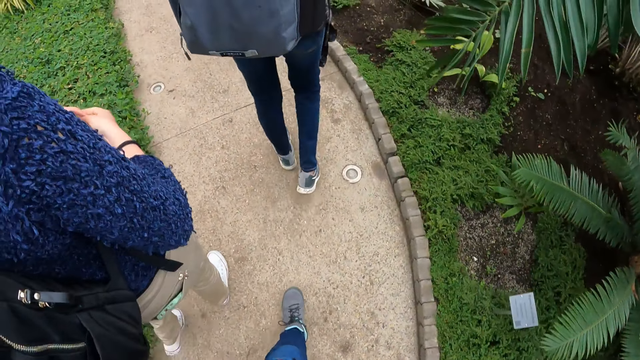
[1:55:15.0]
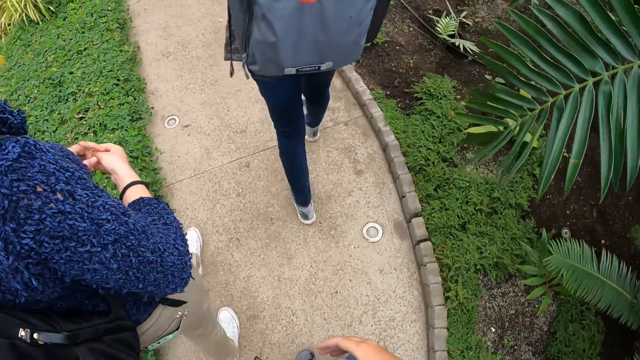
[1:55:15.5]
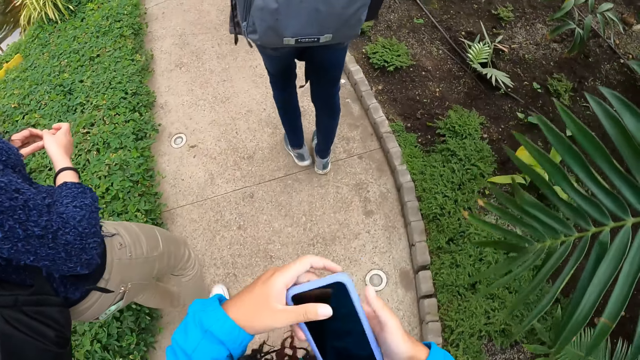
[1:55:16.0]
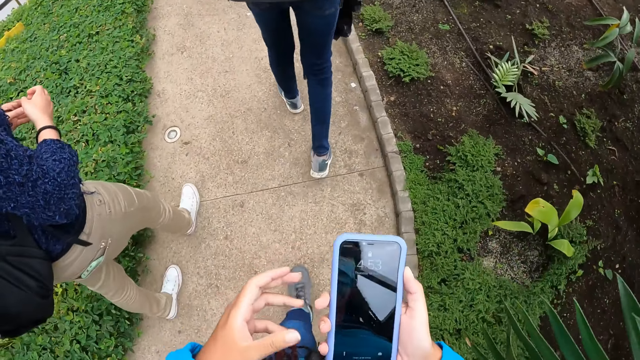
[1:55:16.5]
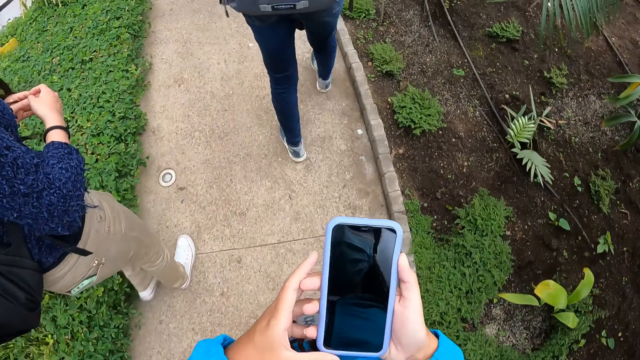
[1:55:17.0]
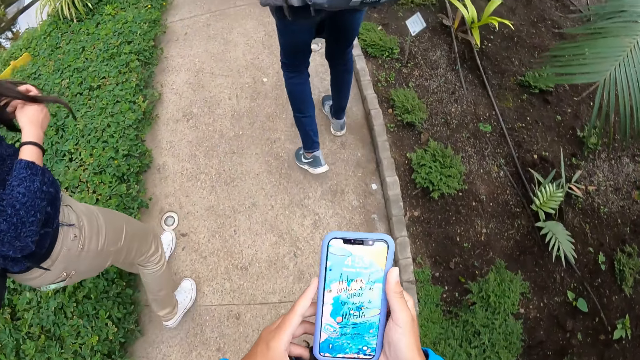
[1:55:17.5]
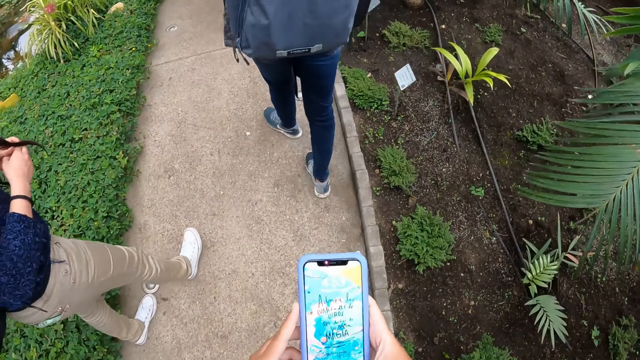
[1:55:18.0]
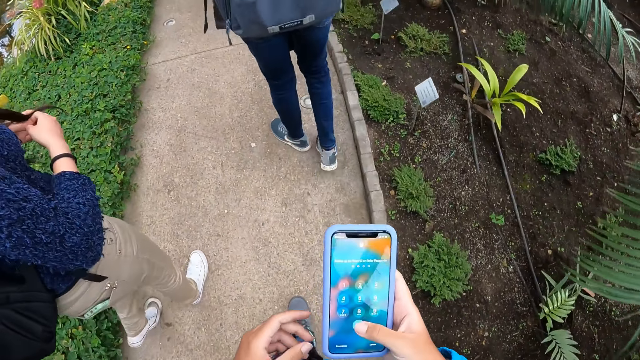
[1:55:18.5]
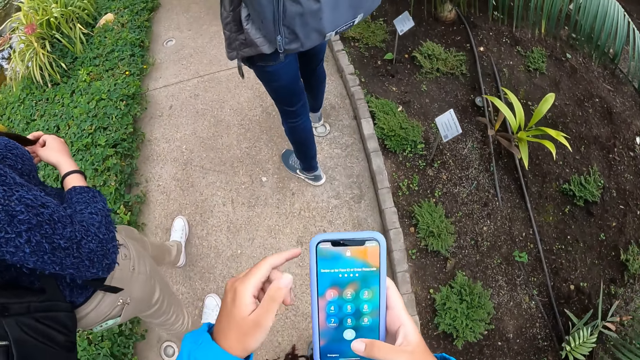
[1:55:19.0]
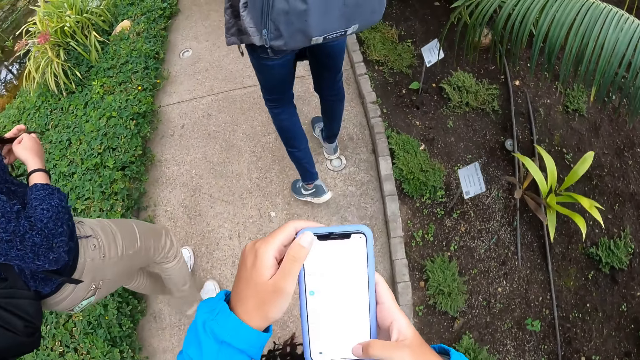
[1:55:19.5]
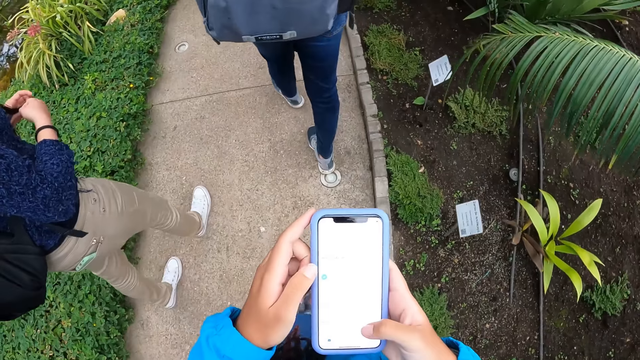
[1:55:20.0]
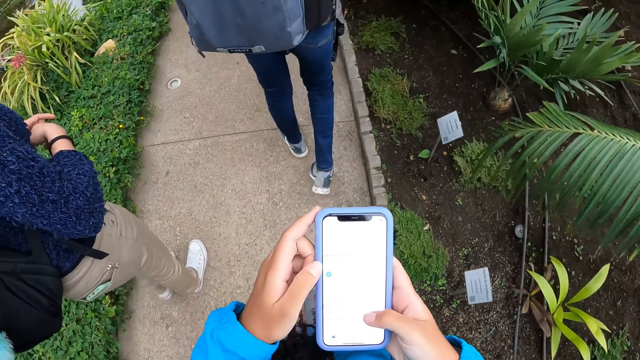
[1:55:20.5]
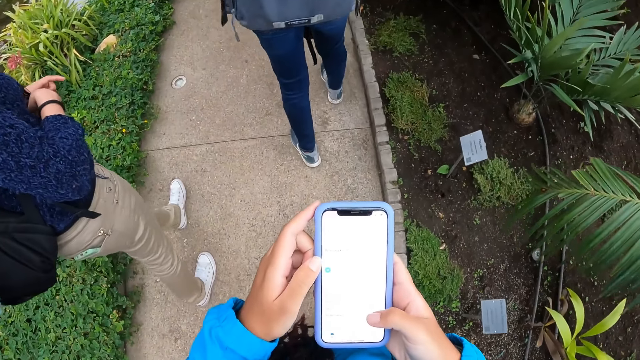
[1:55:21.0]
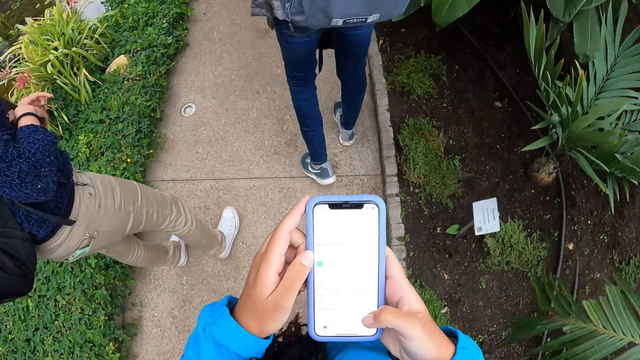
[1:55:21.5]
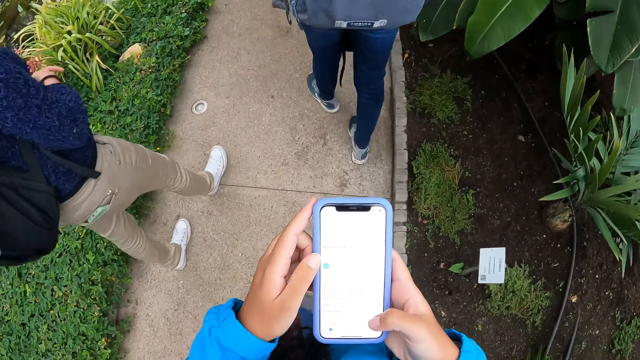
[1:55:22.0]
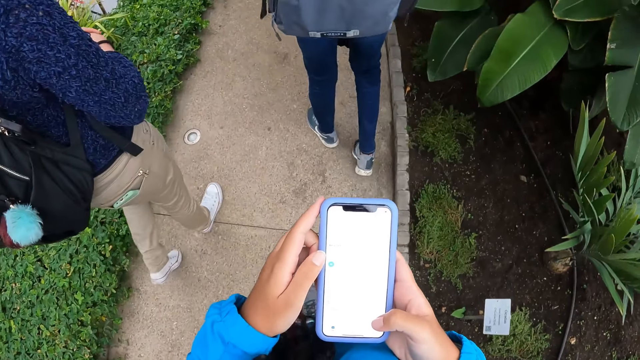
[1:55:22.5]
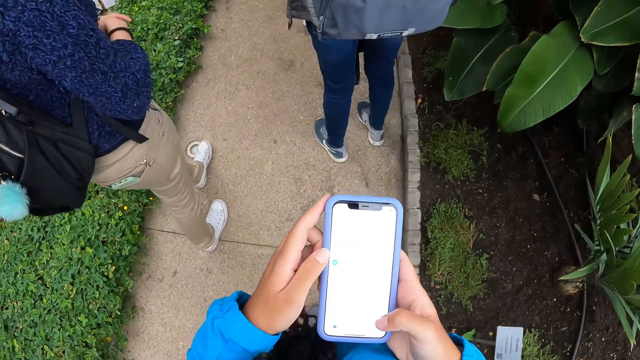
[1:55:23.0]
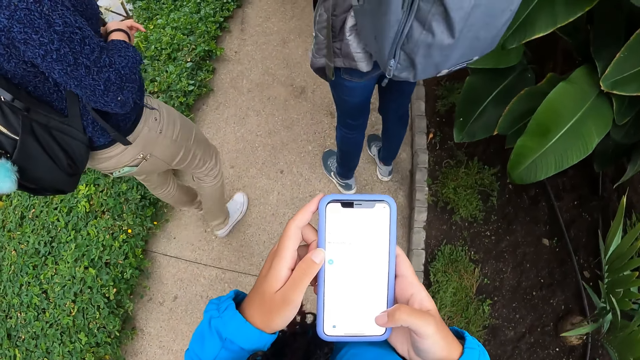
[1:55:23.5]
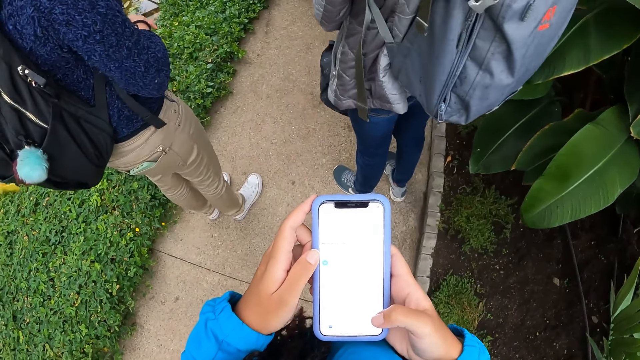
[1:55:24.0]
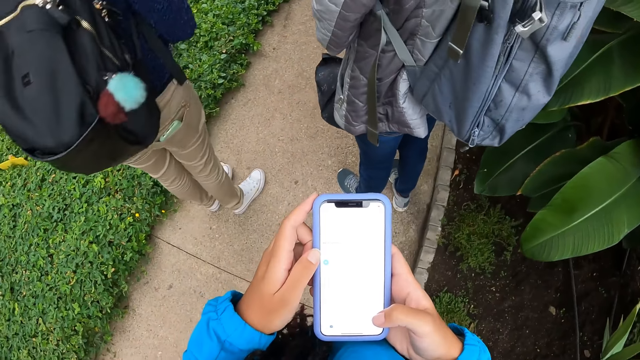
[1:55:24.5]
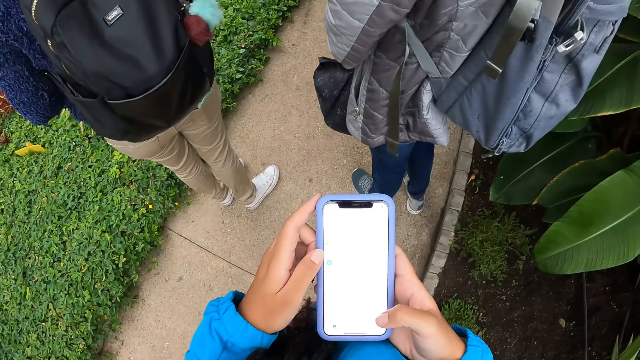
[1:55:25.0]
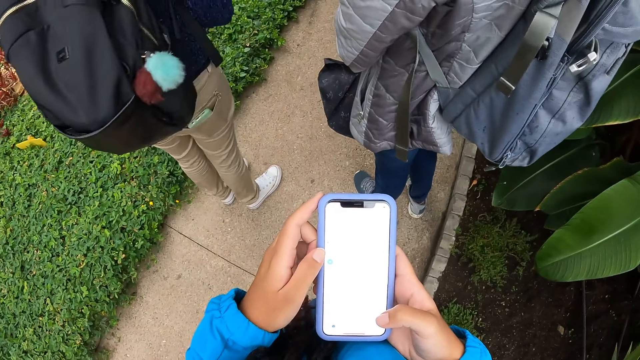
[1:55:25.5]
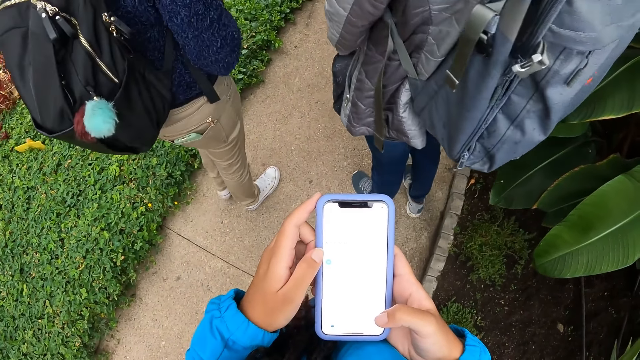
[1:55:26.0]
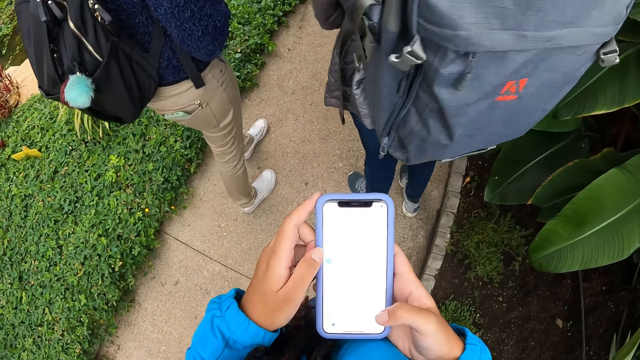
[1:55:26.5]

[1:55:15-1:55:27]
The camera wearer holds the phone with both hands. They use the phone. They swipe on the phone's screen. They unlock the phone. They navigate through the phone.

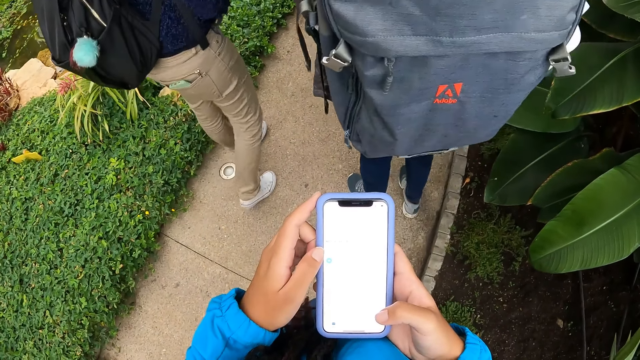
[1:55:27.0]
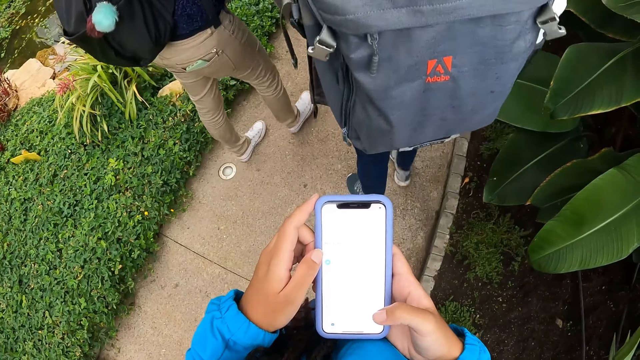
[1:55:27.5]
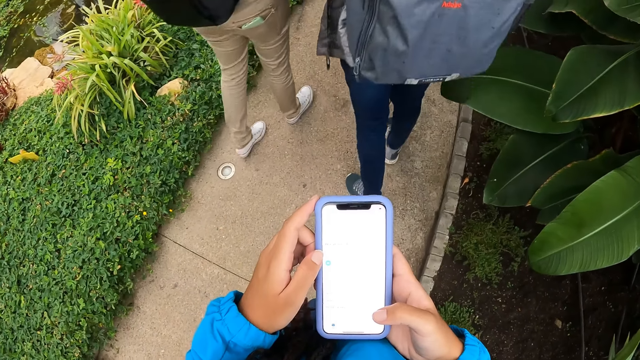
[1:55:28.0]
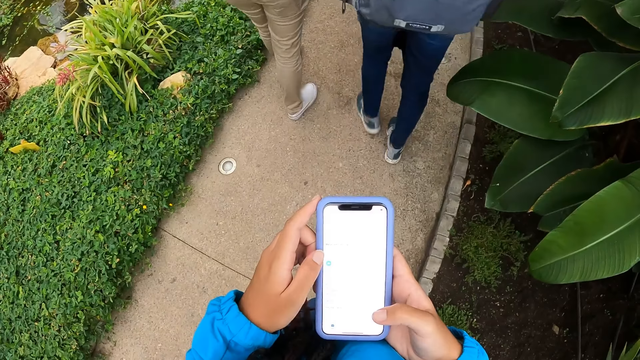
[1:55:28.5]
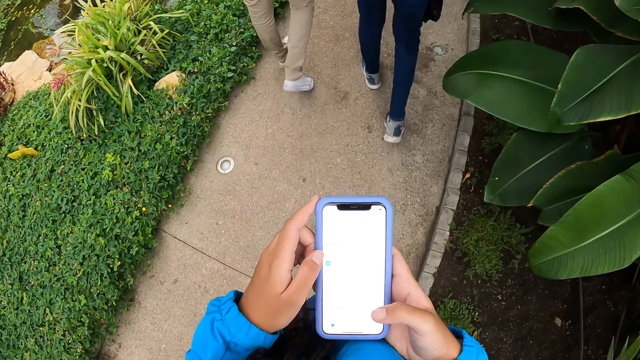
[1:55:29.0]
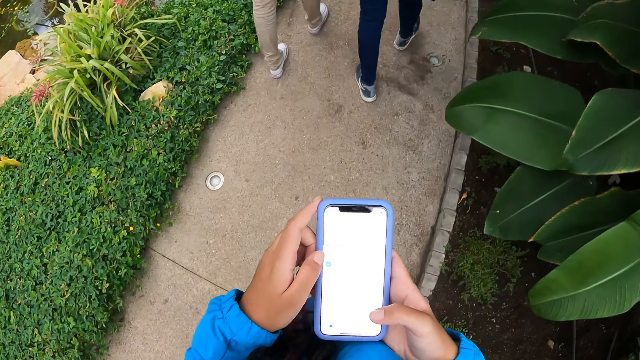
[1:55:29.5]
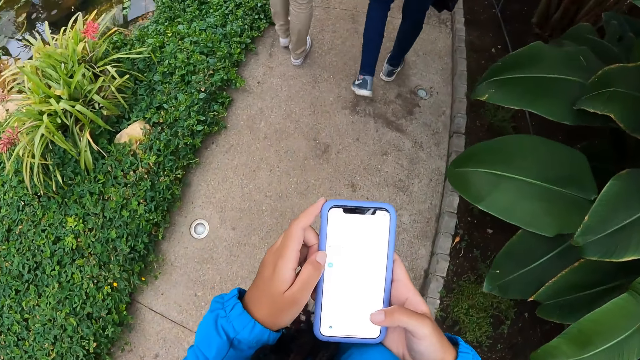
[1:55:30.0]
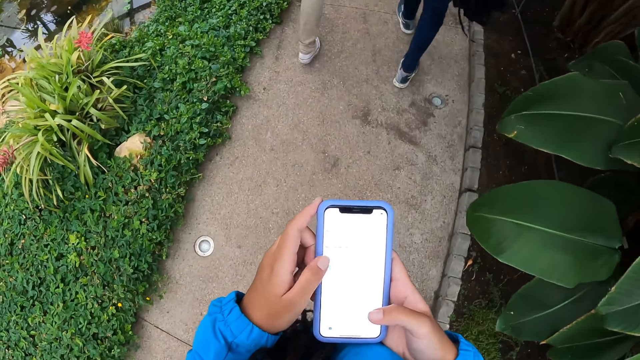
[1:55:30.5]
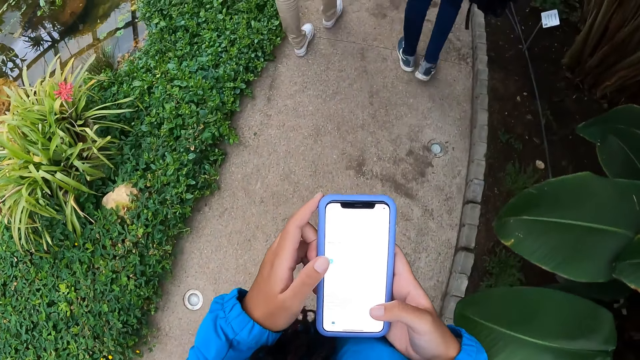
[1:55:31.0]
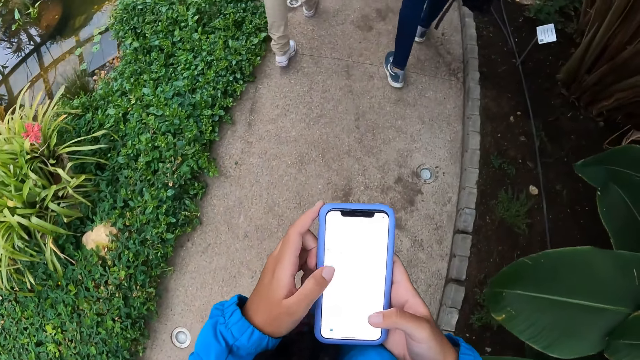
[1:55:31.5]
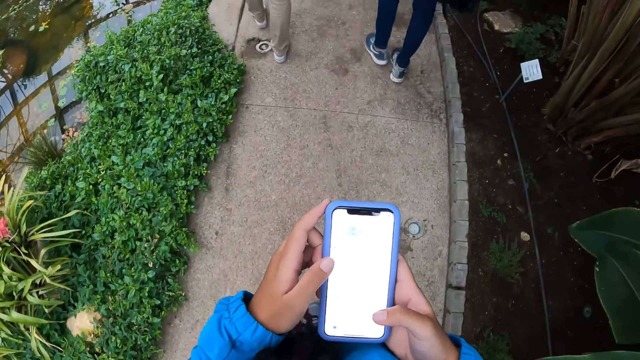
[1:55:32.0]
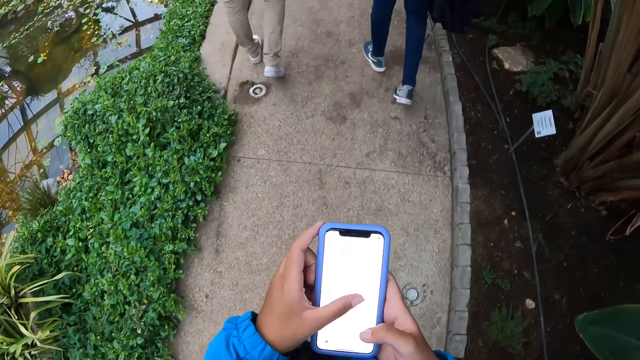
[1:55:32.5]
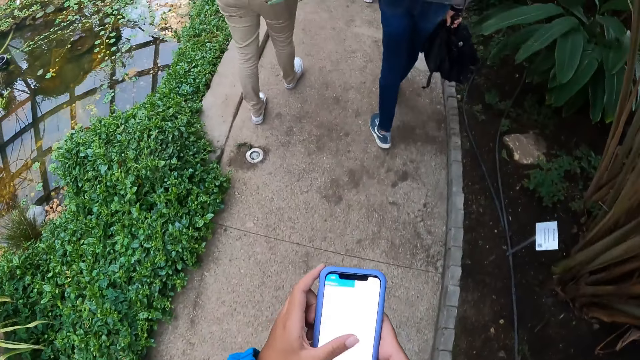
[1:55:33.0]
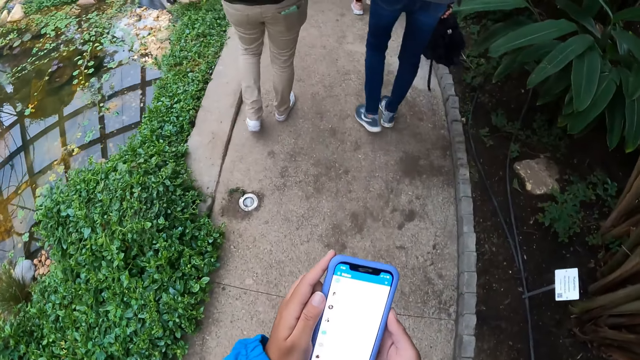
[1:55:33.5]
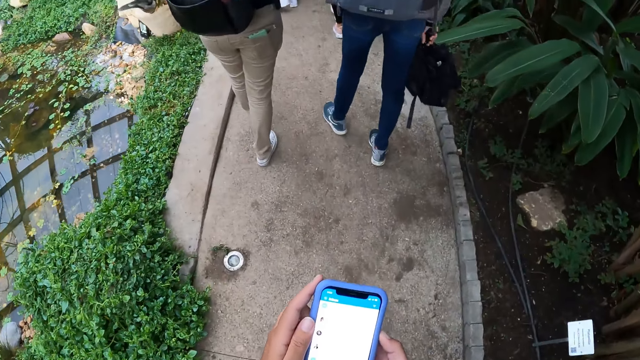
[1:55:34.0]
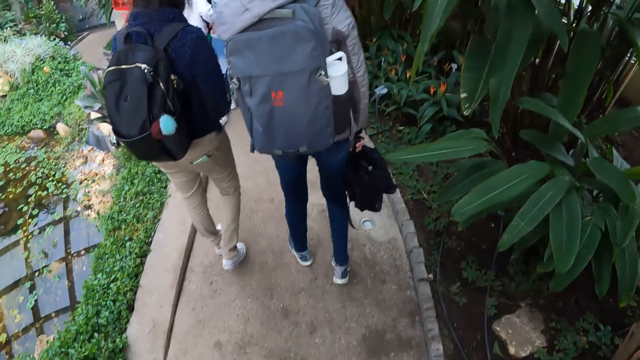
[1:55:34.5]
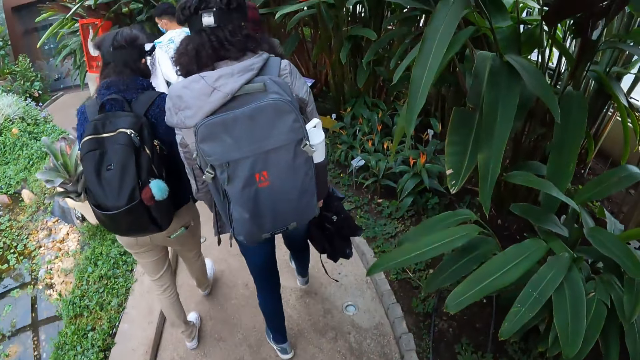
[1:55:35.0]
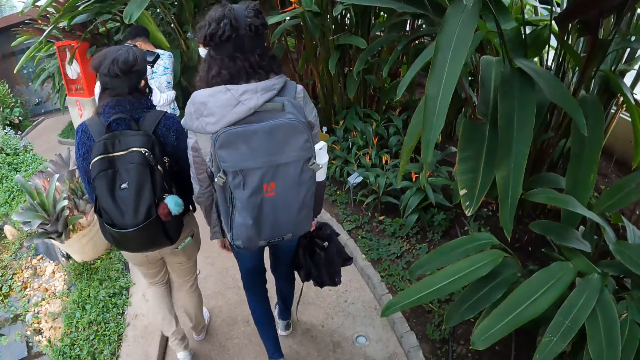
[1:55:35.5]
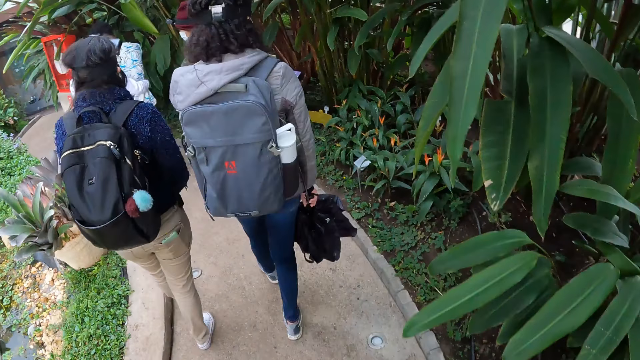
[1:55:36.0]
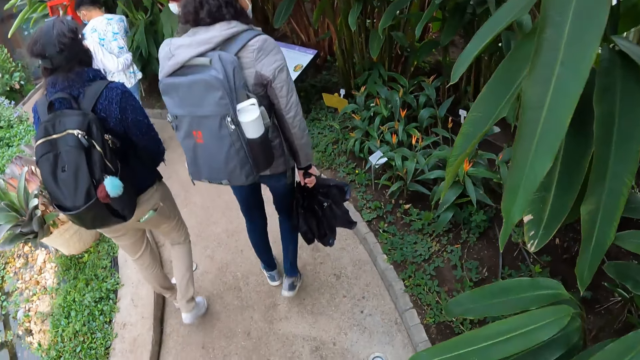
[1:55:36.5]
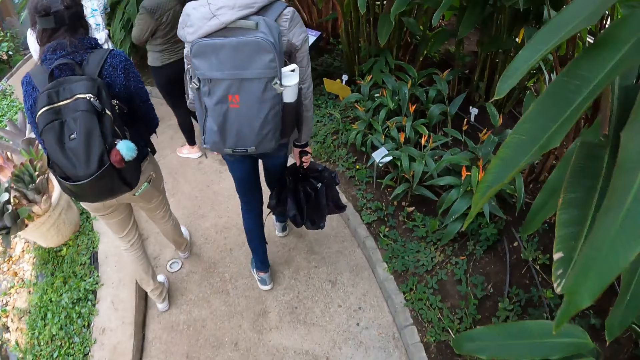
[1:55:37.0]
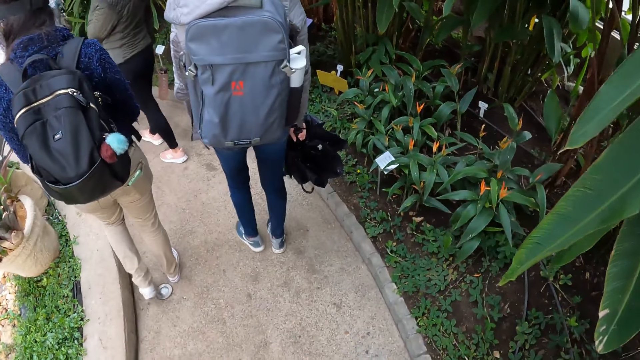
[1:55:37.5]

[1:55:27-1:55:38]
The camera wearer walks on the path.
